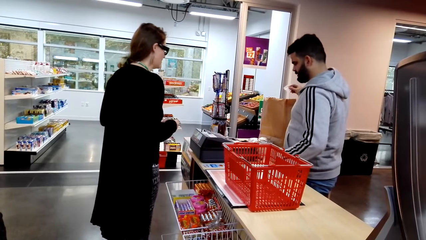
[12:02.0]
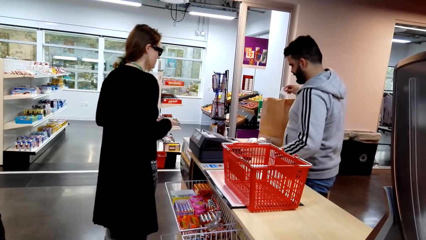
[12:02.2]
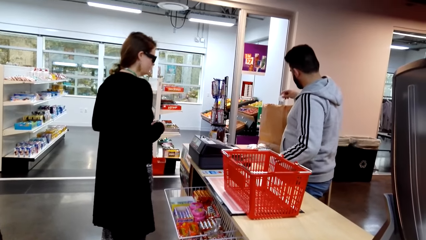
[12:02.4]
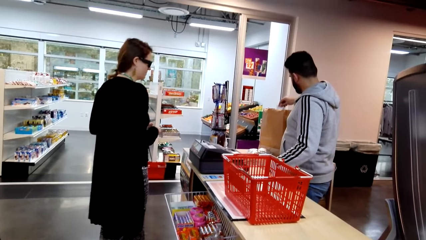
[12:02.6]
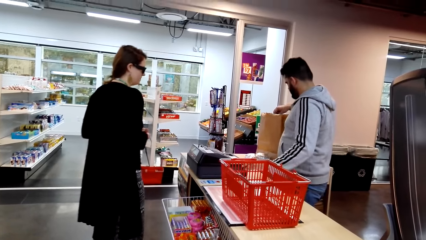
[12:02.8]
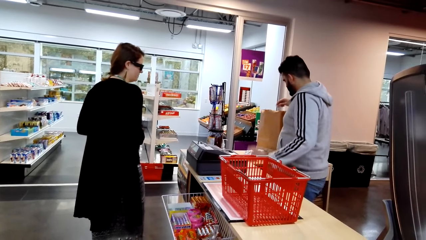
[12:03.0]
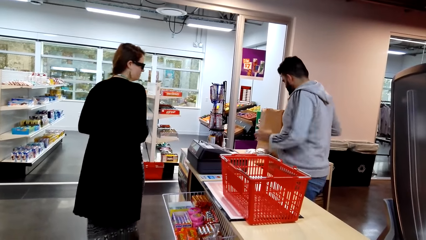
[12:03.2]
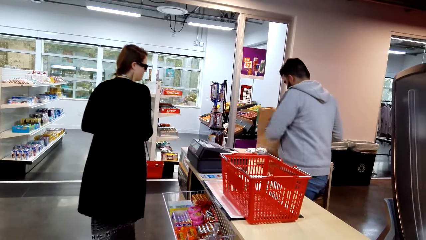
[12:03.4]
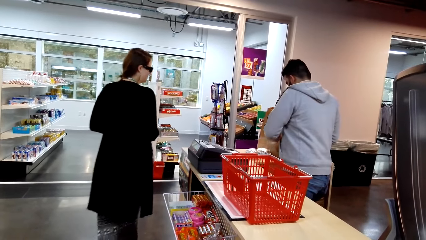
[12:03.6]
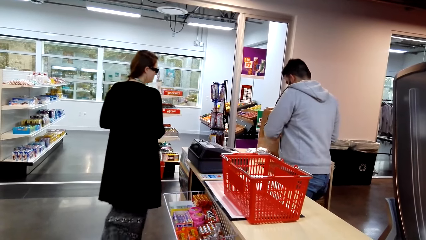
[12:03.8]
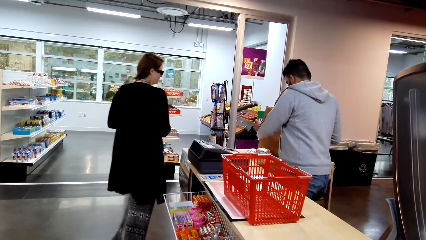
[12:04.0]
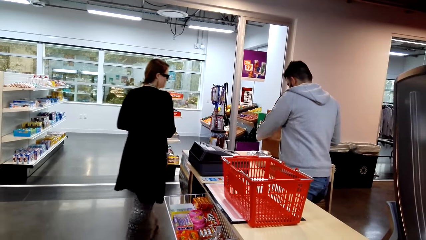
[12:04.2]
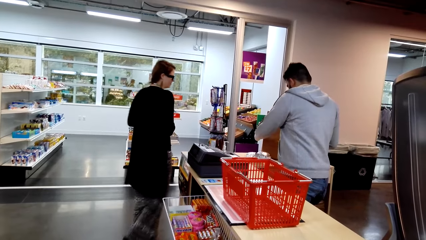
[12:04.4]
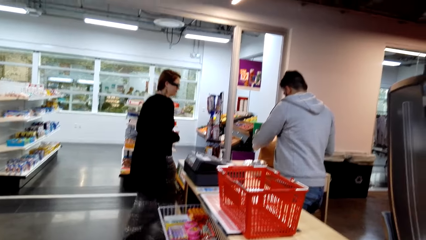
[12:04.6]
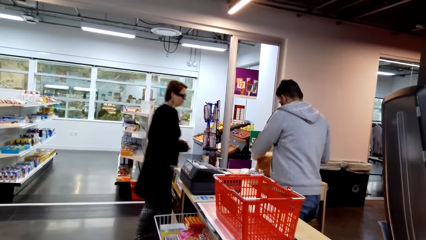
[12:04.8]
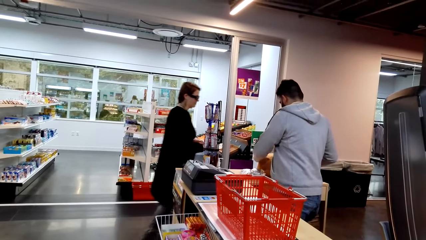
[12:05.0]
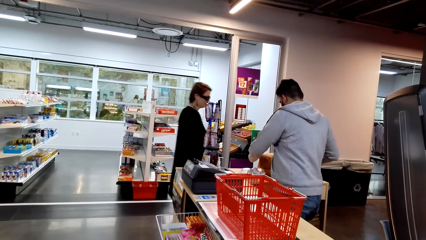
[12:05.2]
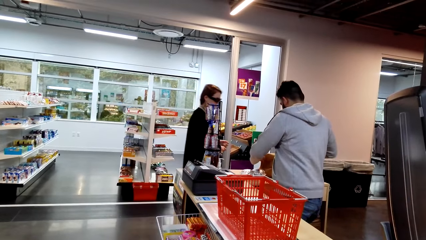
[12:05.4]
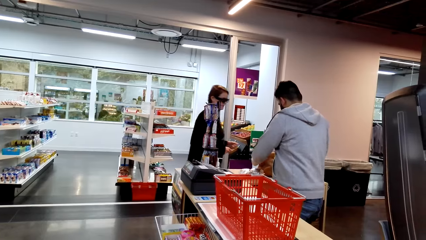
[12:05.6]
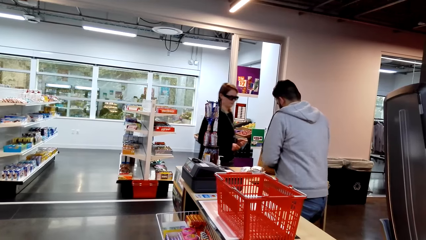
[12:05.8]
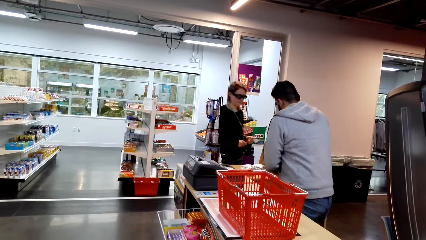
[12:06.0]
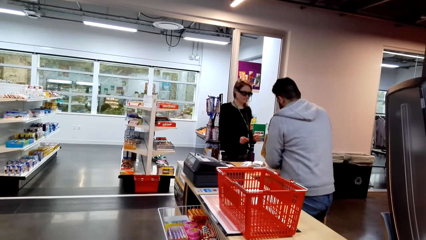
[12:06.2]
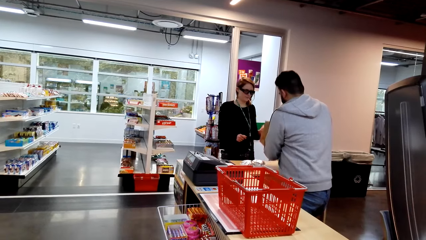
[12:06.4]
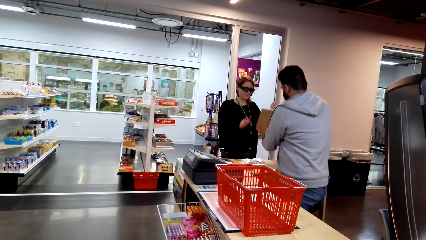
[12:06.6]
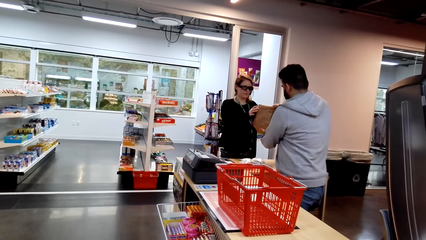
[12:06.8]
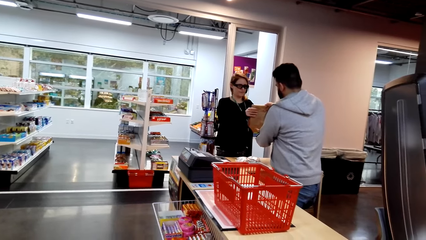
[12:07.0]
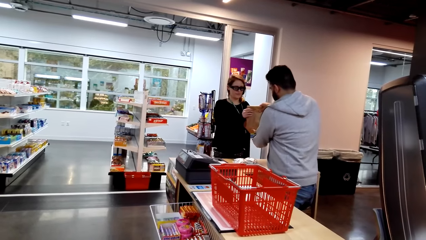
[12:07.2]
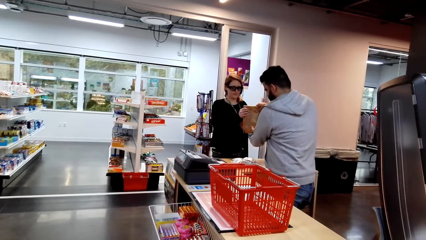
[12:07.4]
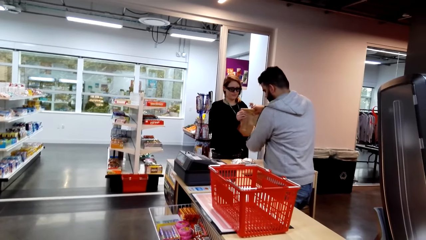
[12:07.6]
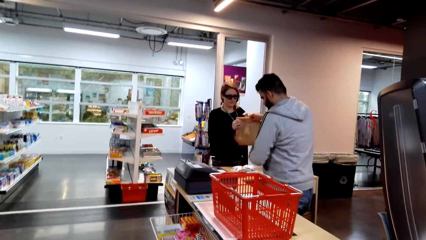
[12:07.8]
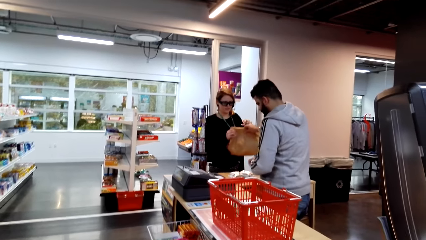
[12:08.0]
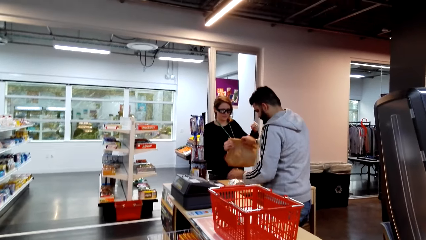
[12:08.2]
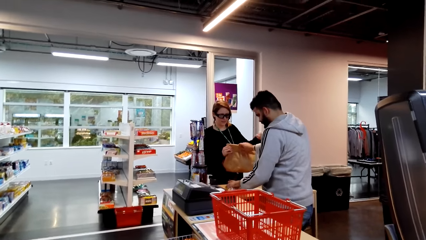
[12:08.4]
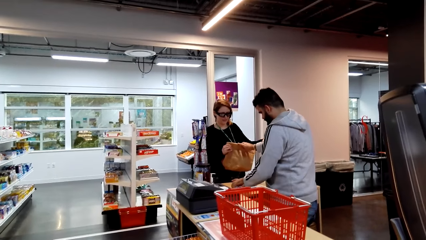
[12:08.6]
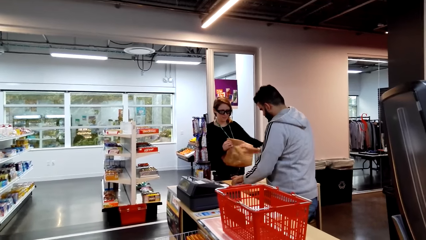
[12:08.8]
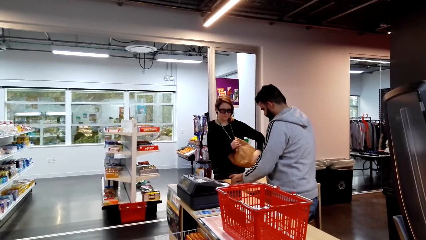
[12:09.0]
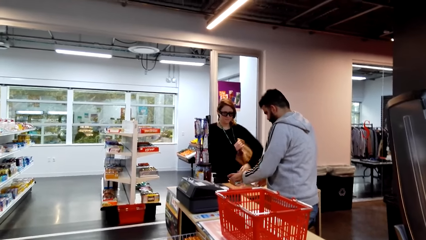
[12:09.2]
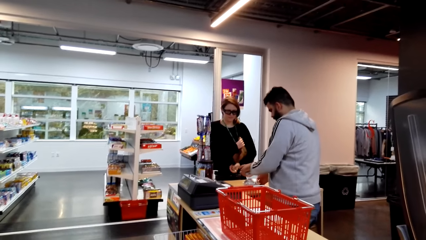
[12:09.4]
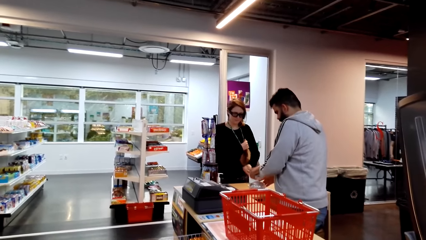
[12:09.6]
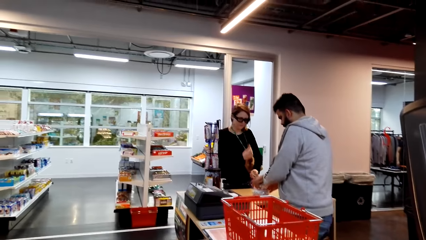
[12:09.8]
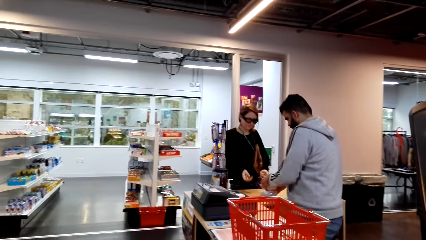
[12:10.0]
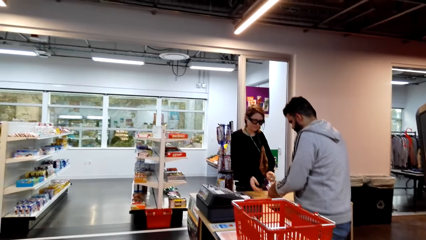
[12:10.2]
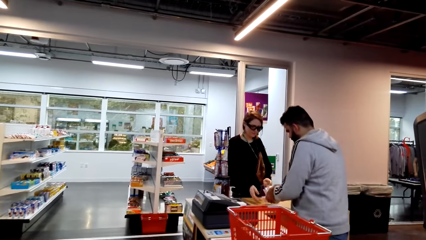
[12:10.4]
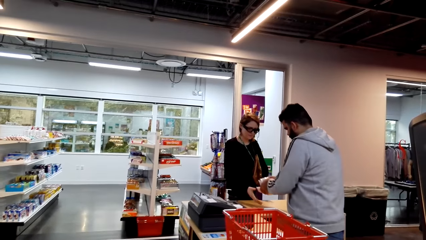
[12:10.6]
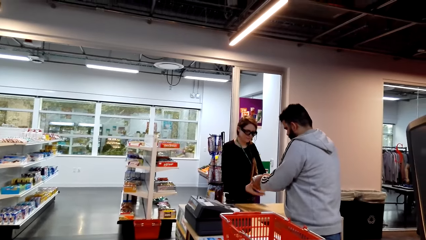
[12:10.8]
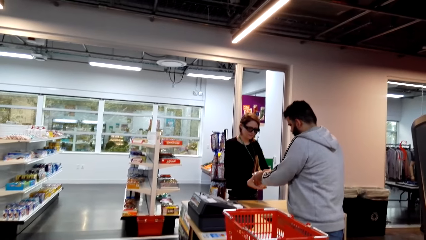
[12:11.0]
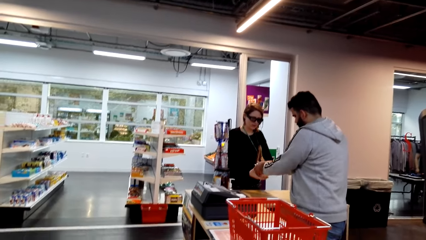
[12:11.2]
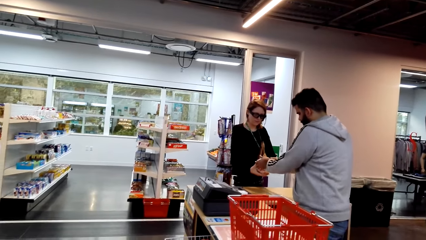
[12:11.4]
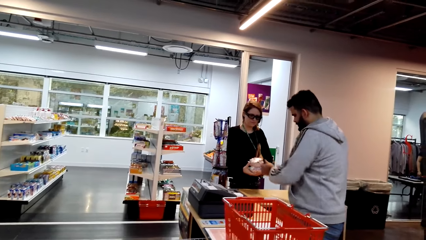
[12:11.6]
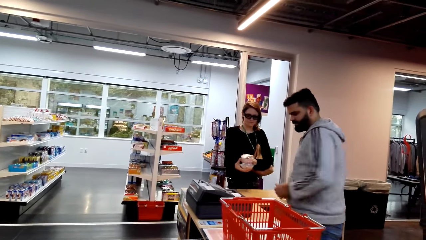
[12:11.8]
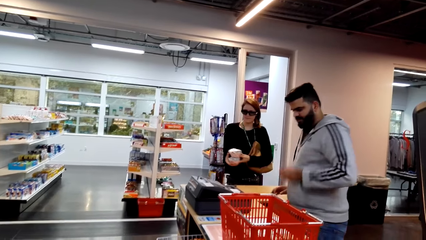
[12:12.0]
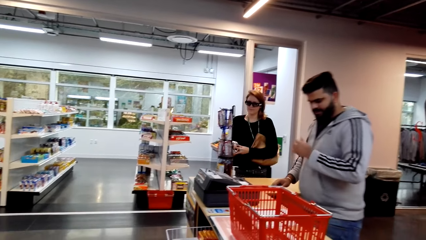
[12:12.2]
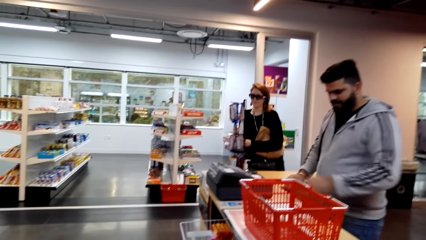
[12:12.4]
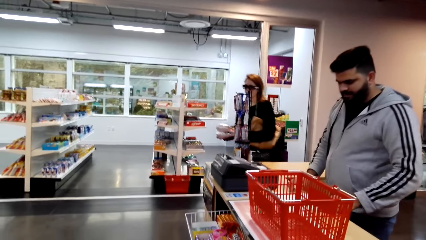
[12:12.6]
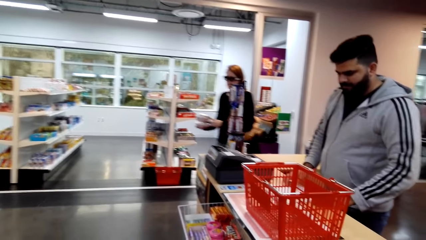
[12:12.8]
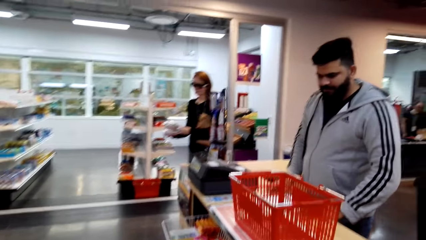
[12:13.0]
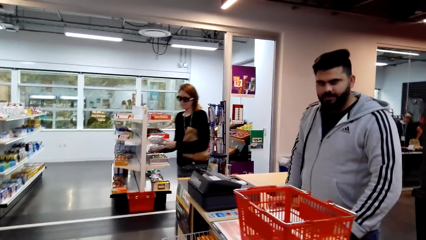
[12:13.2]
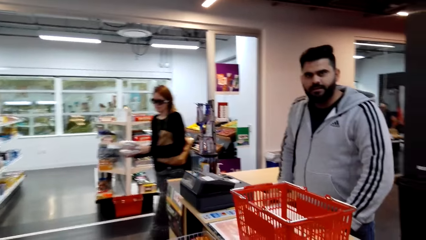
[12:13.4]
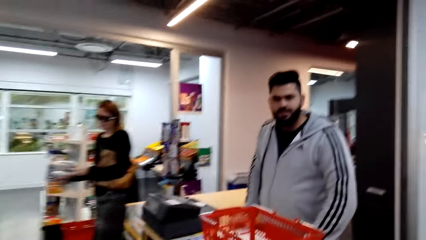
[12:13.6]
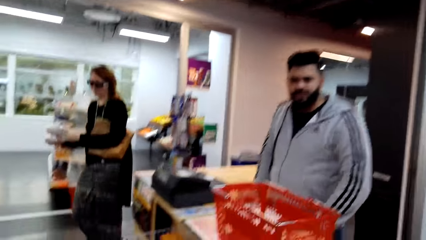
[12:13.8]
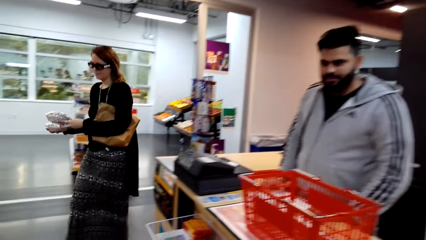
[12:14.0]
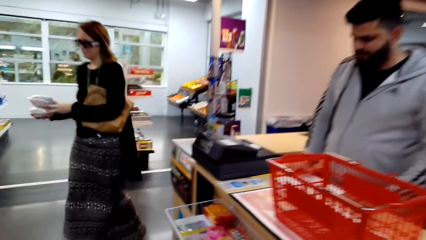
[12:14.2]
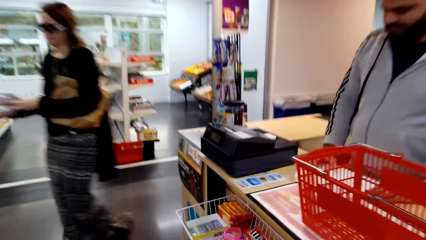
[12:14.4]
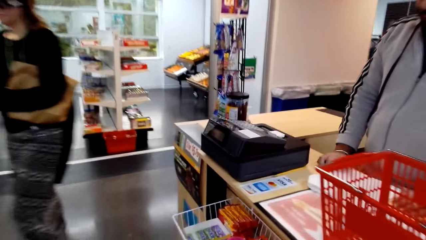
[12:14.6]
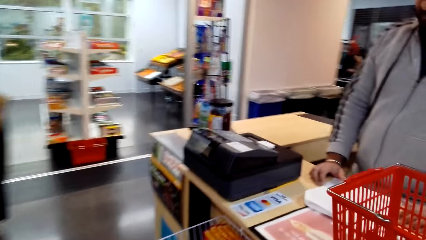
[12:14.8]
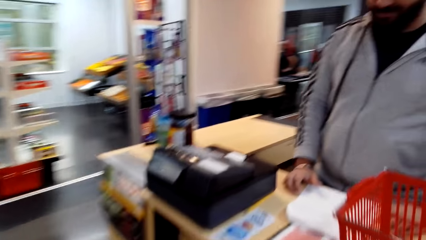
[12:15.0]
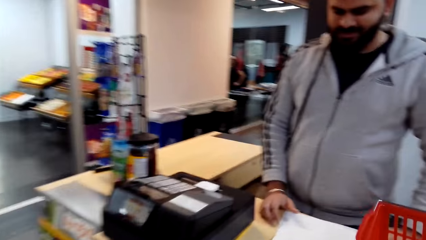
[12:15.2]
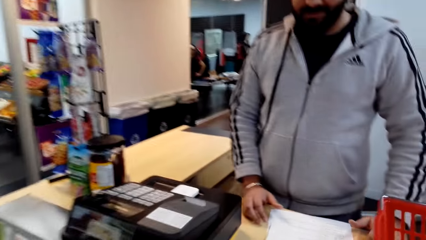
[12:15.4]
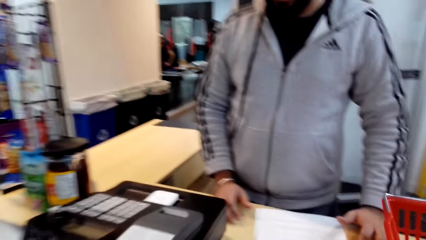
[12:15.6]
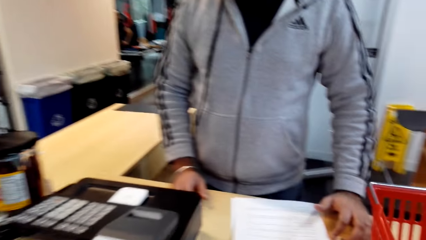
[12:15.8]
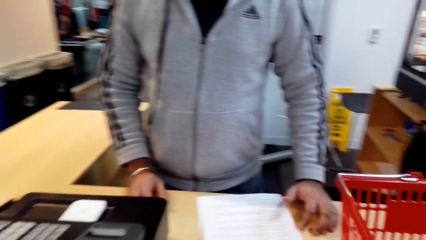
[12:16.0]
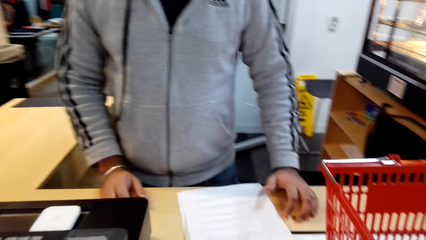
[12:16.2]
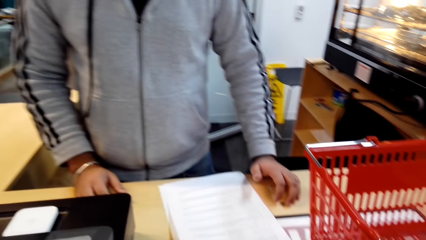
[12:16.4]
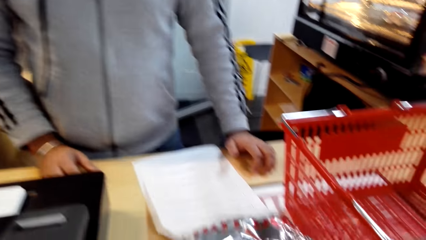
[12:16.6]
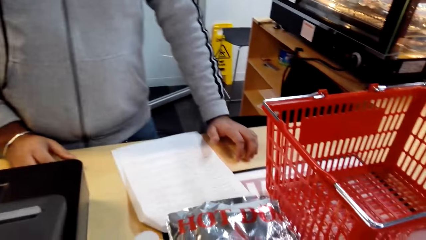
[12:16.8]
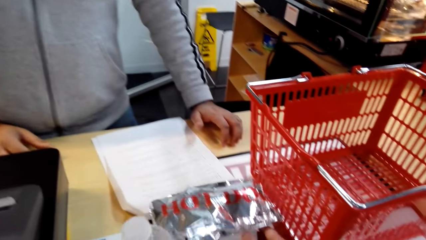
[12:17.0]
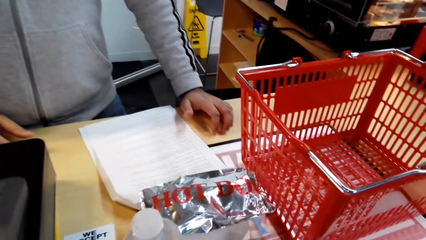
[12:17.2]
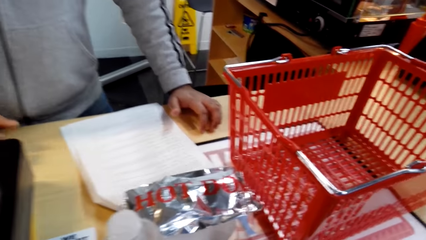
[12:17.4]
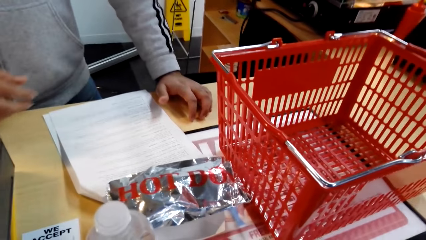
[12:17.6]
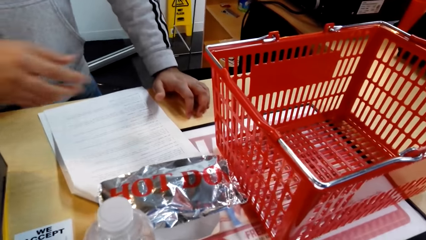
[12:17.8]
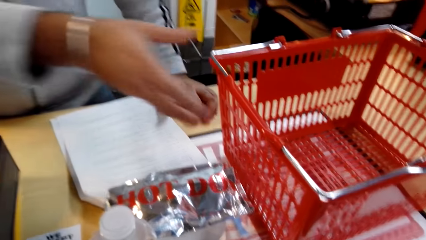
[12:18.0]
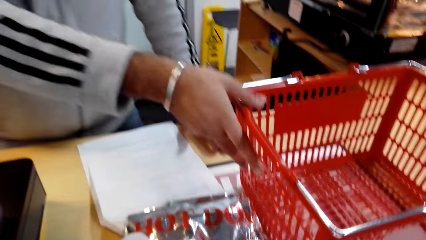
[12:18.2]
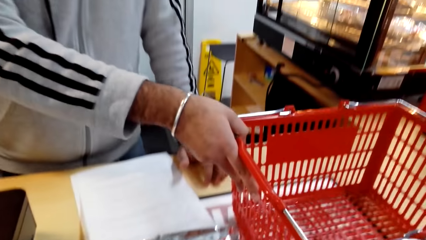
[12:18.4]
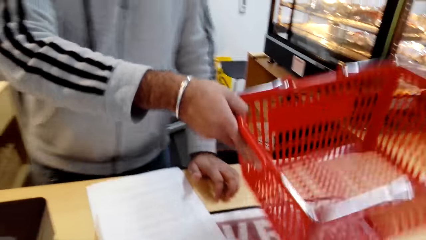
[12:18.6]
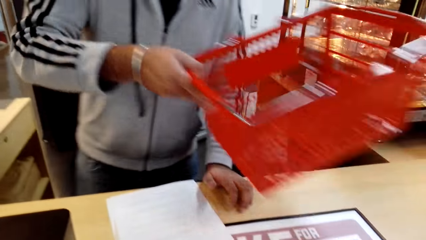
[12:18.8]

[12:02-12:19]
The cashier interacts with the woman. The cashier puts something in a shopping bag. The woman walks around a supermarket. The cashier folds the shopping bag. The cashier hands the woman the shopping bag. The cashier gives the woman something. The cashier picks up items from the counter. The woman receives something from the cashier. The woman walks away and walks around the supermarket. The cashier converses with the camera wearer. The camera wearer walks around the supermarket. They converse with the cashier. They put items on the counter.
